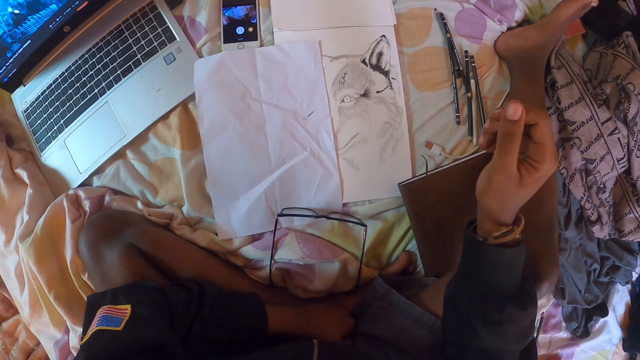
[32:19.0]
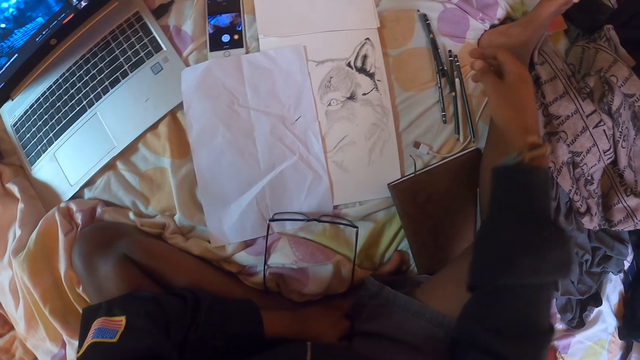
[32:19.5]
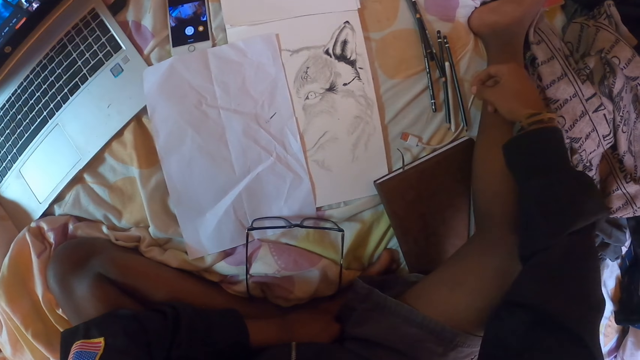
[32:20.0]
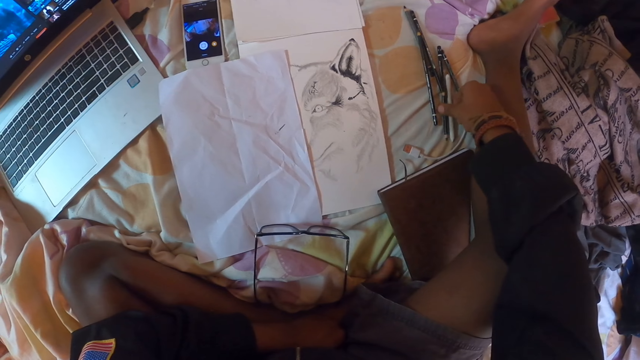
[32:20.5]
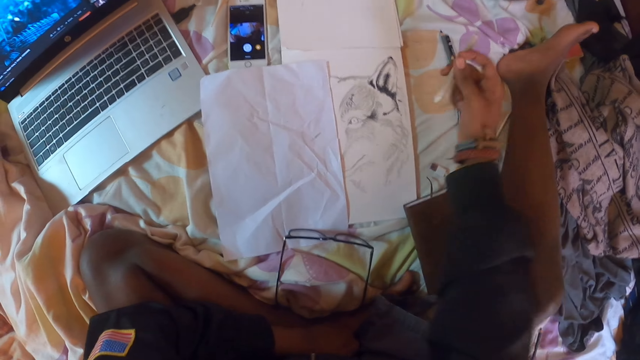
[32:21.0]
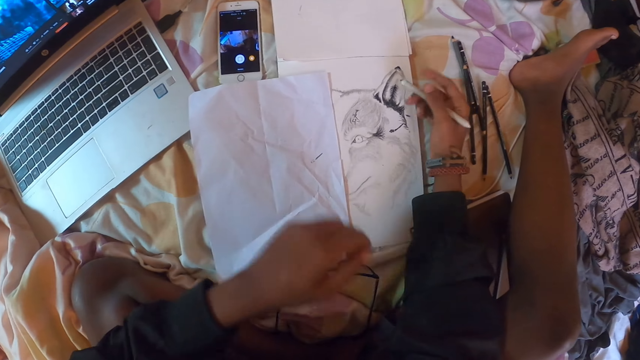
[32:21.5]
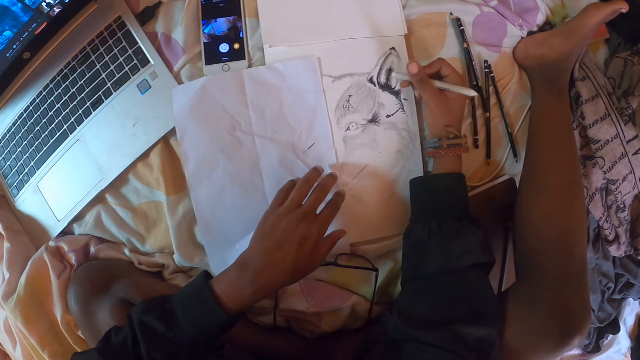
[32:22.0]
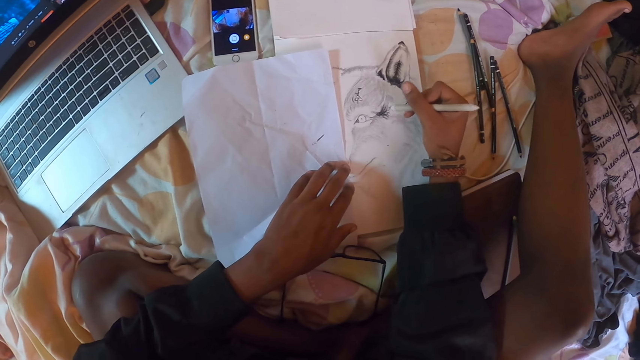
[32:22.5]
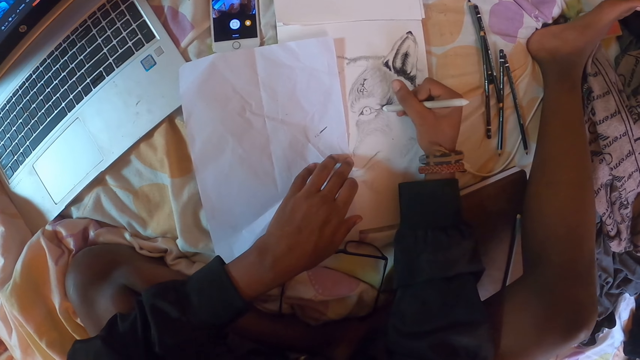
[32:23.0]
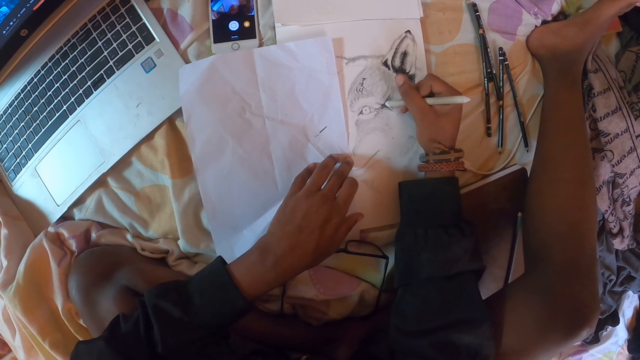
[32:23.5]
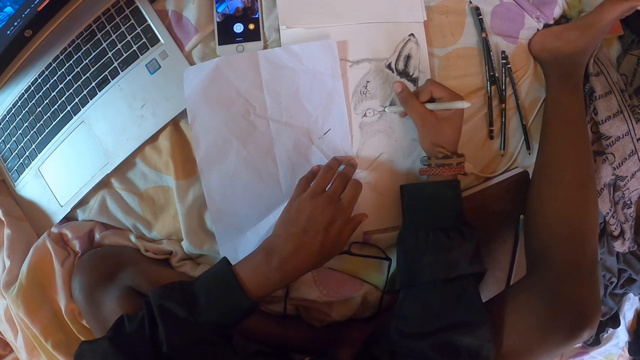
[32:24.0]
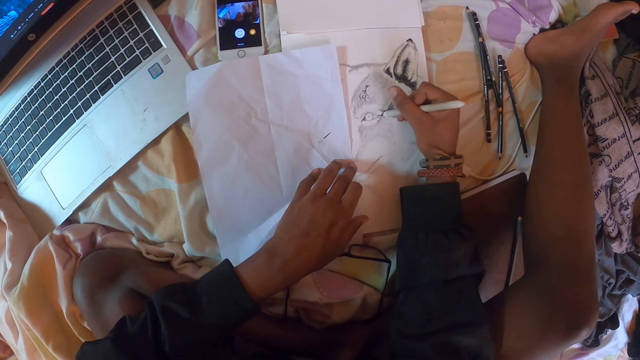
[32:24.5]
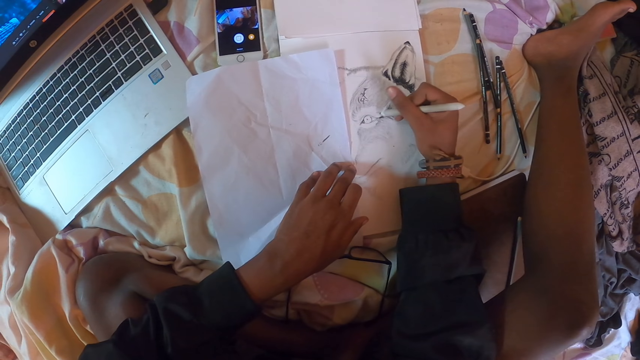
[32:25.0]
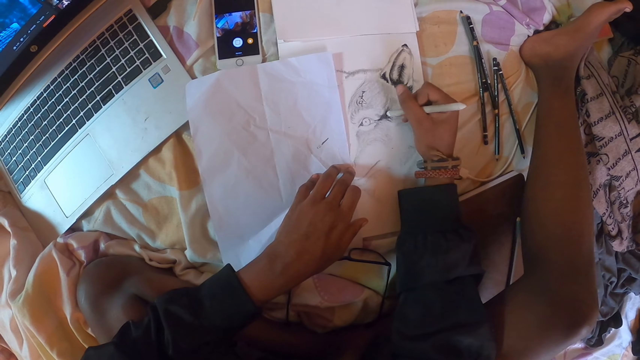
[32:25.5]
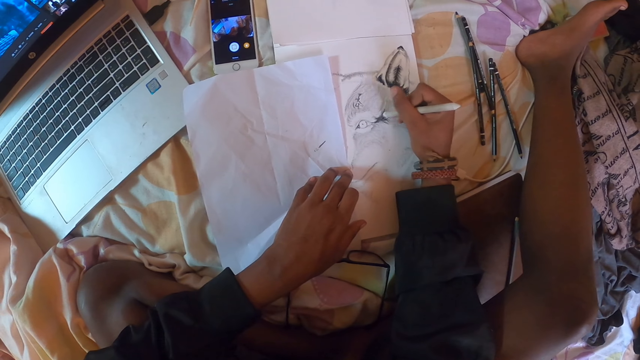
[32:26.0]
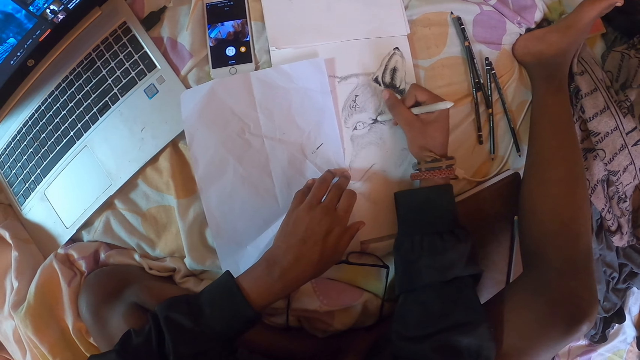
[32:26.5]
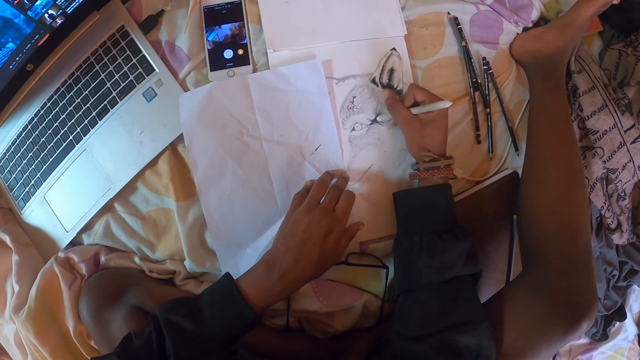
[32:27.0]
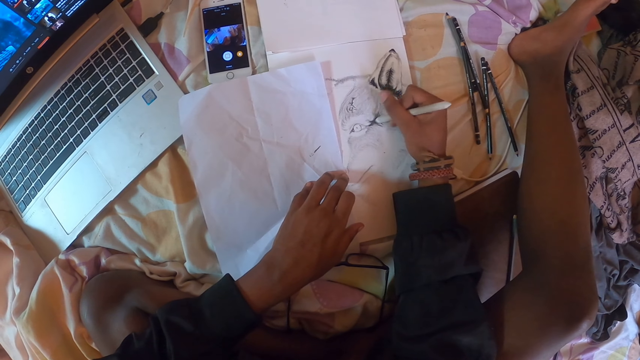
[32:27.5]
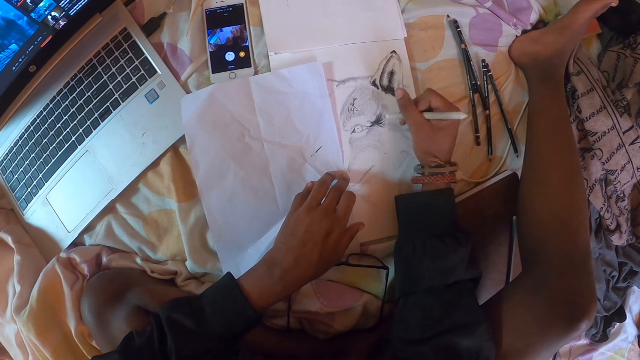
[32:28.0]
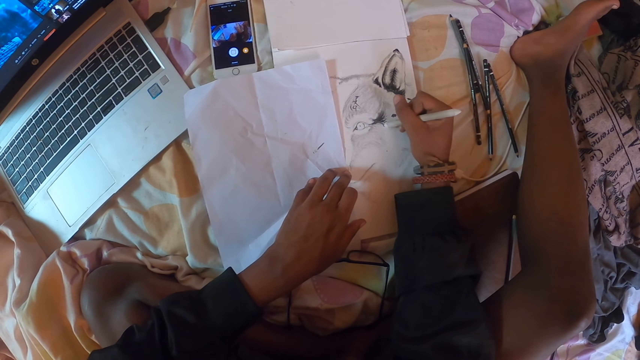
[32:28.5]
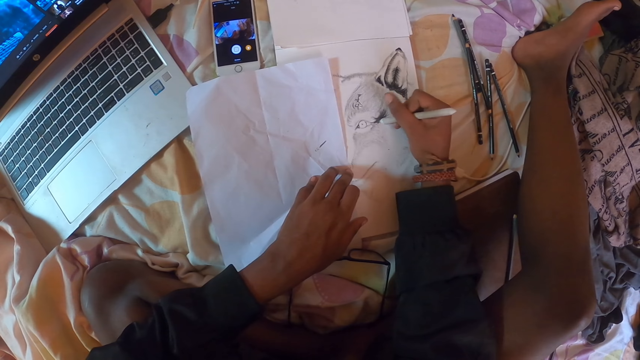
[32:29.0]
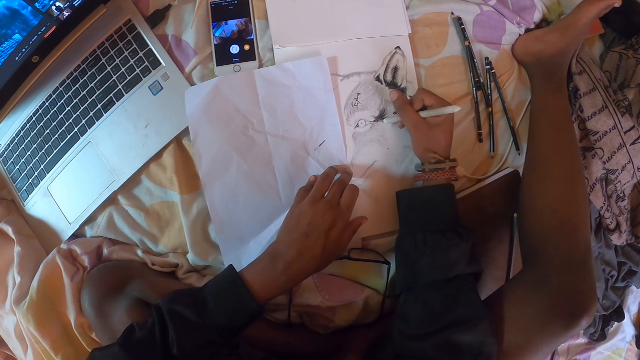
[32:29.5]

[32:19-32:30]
The camera wearer picks up a drawing pencil on the bed. They draw a picture on a paper with the pencil, on the book.

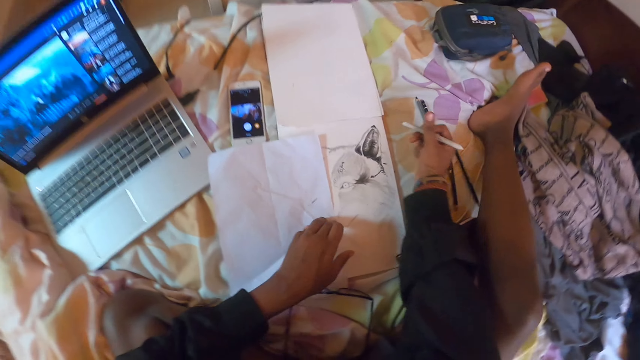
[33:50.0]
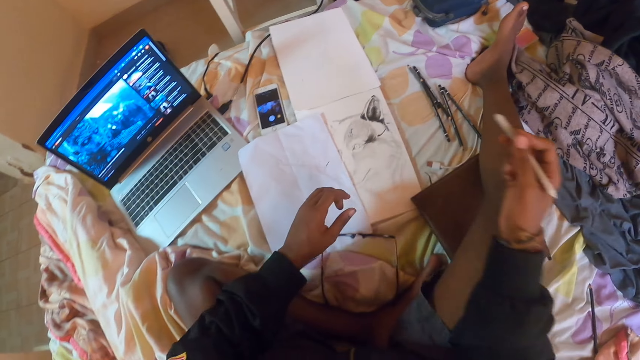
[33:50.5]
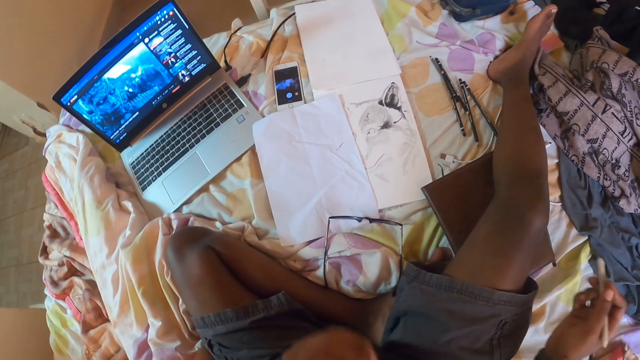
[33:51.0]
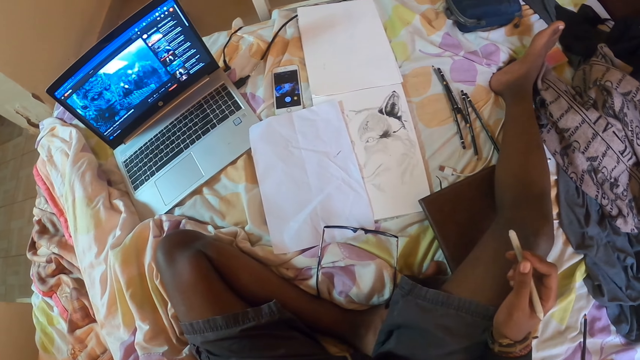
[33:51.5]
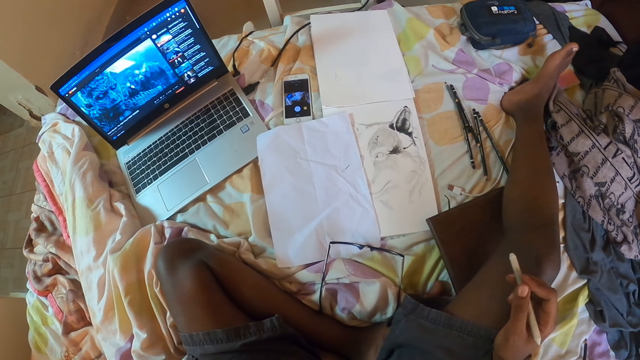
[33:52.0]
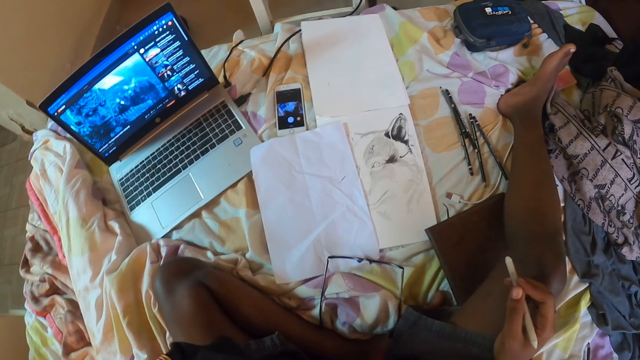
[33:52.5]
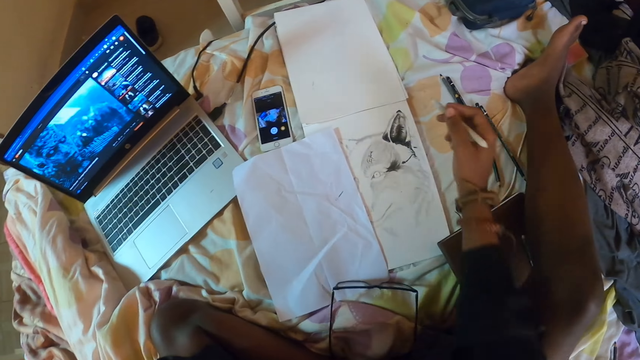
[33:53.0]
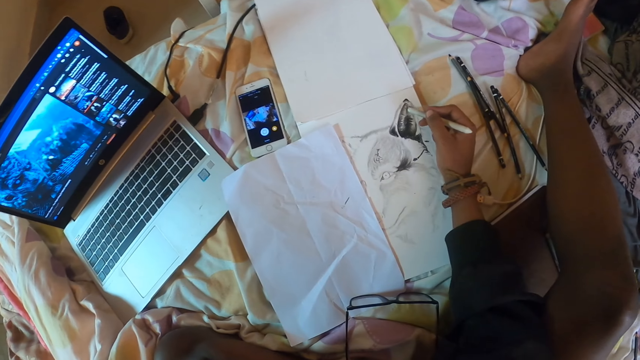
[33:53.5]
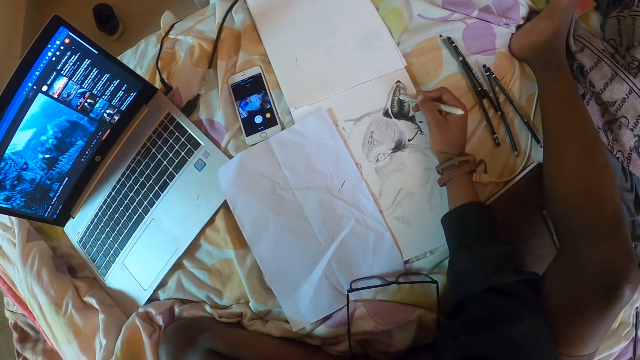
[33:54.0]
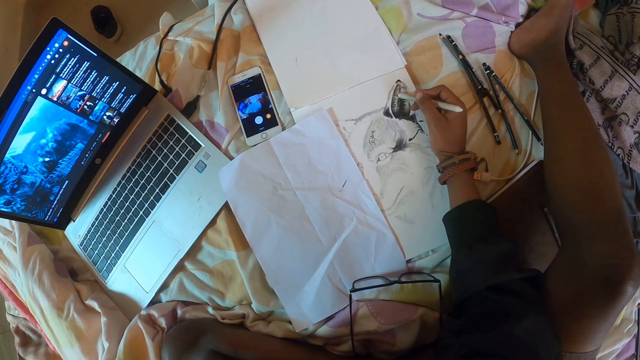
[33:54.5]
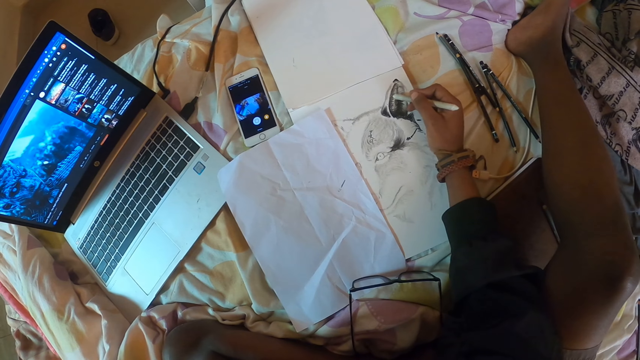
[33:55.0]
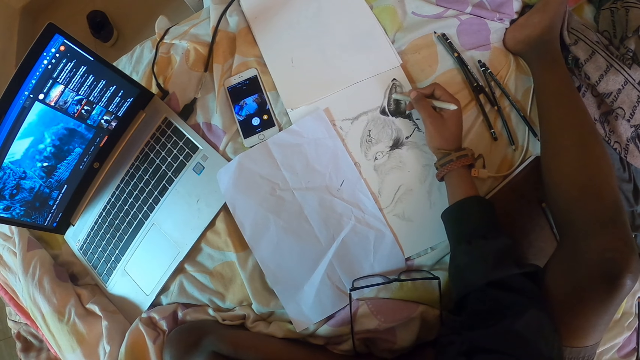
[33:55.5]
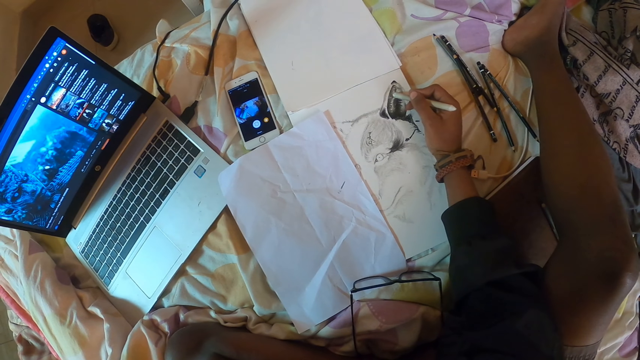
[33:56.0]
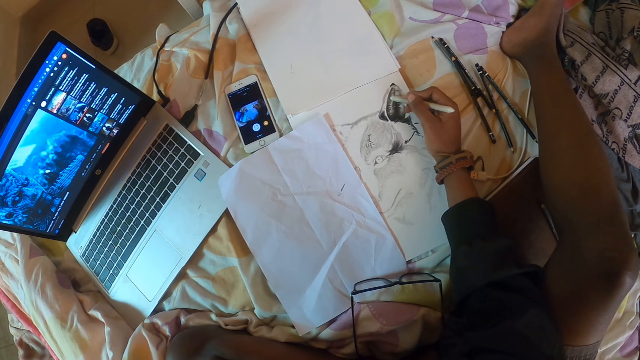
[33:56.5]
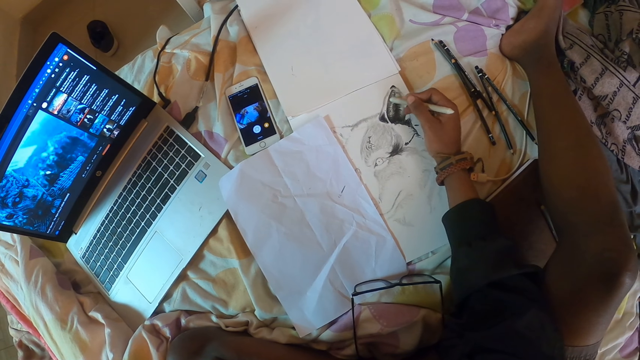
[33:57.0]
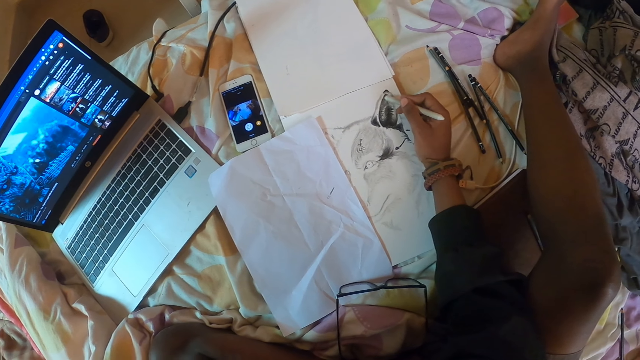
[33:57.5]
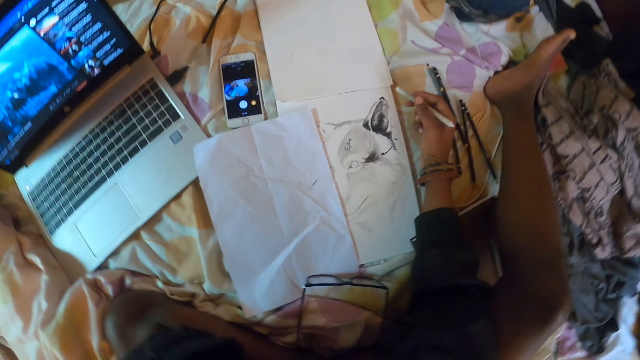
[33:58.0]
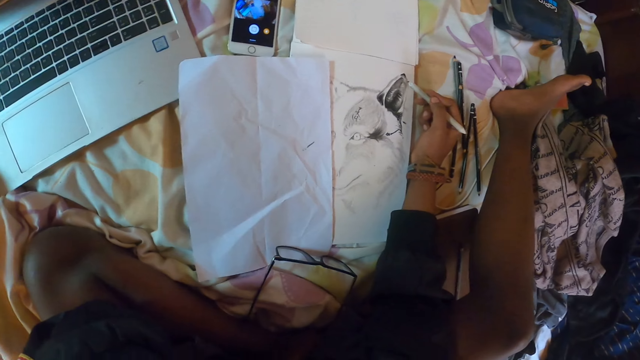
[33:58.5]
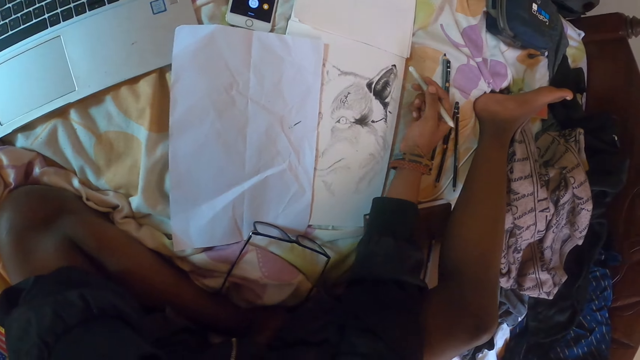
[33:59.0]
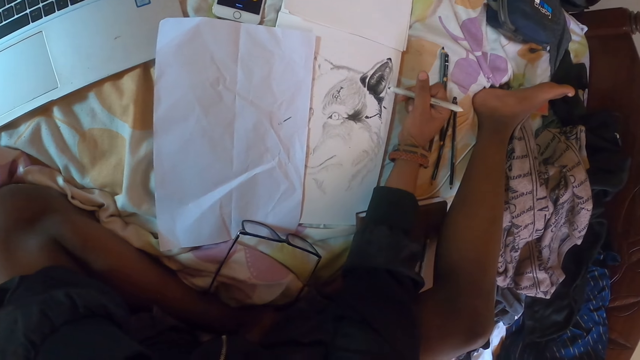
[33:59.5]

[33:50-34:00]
The camera wearer holds the drawing pencil. They look at the picture. They draw a picture on a paper with the pencil, on the book.
